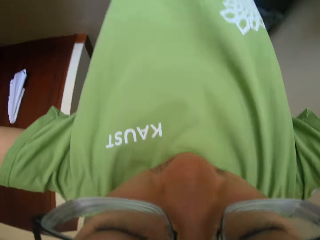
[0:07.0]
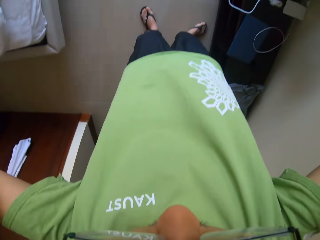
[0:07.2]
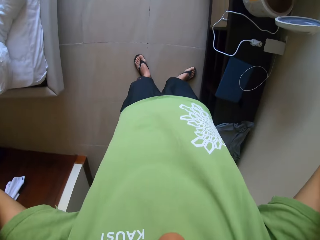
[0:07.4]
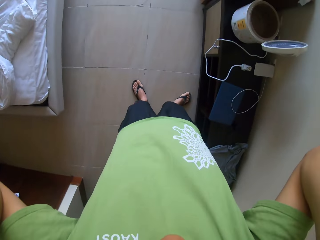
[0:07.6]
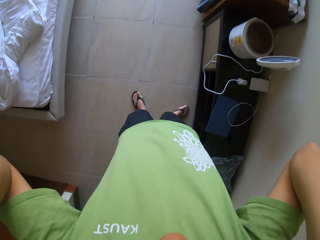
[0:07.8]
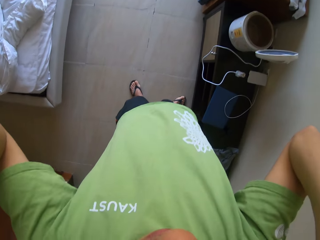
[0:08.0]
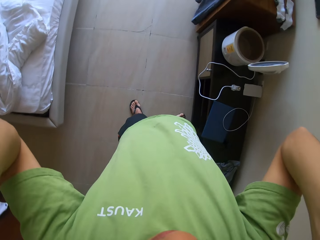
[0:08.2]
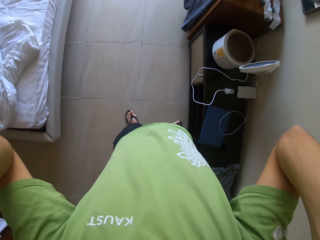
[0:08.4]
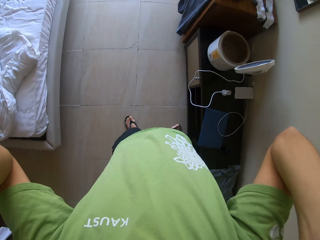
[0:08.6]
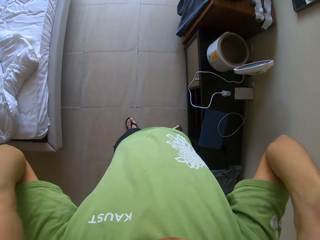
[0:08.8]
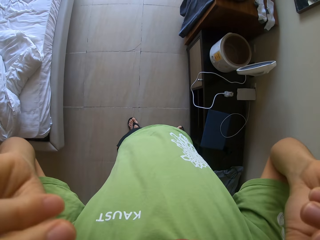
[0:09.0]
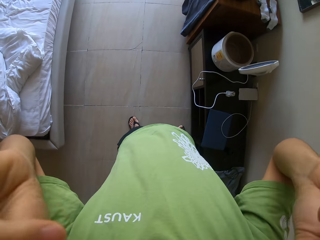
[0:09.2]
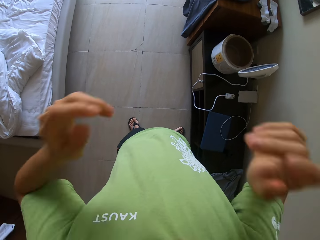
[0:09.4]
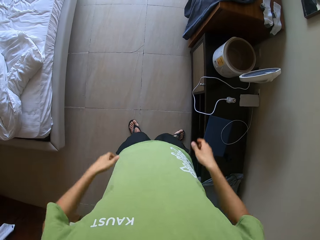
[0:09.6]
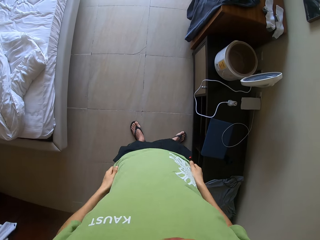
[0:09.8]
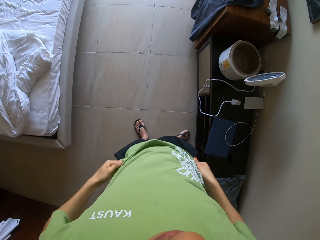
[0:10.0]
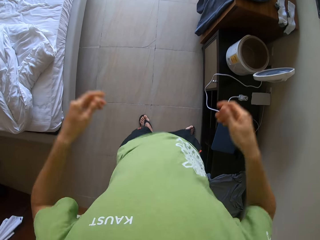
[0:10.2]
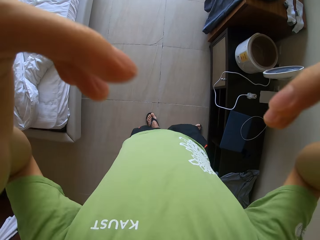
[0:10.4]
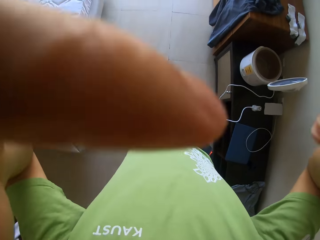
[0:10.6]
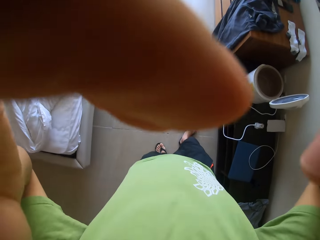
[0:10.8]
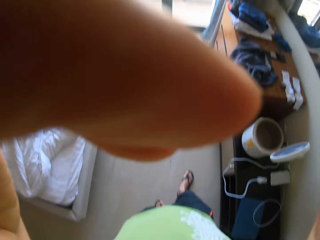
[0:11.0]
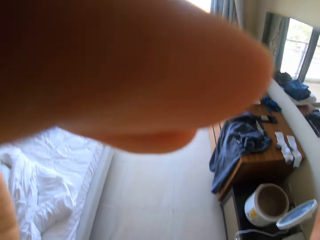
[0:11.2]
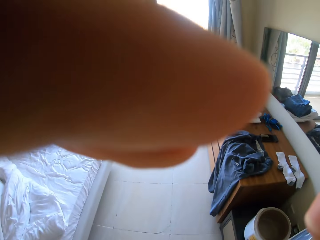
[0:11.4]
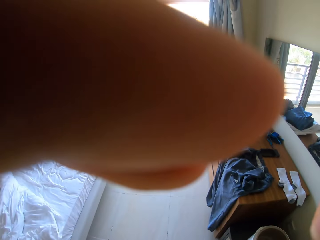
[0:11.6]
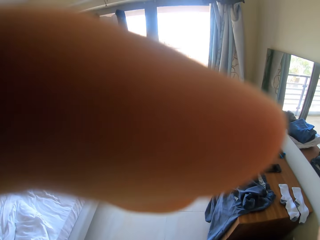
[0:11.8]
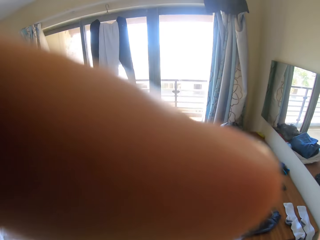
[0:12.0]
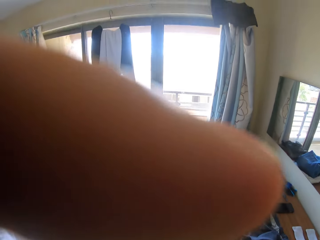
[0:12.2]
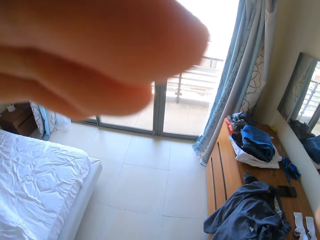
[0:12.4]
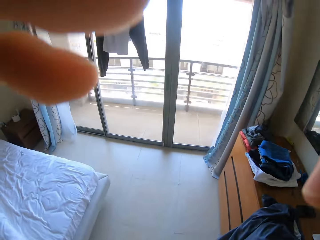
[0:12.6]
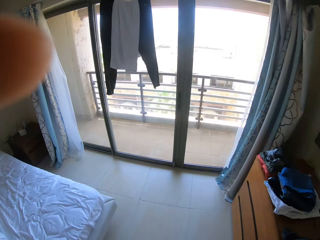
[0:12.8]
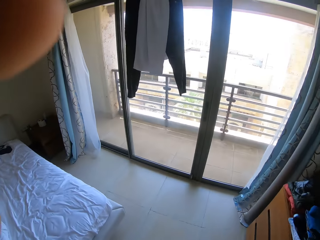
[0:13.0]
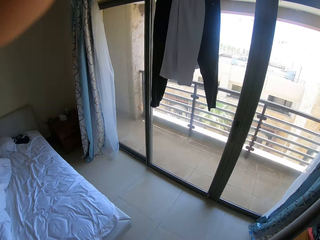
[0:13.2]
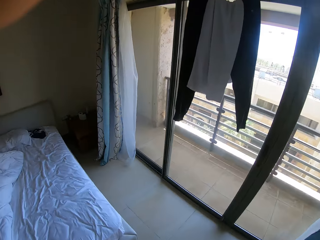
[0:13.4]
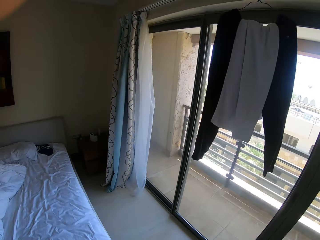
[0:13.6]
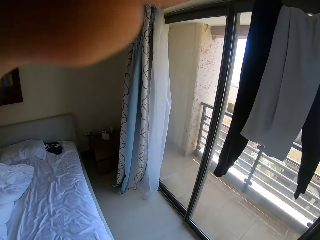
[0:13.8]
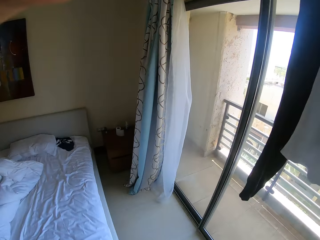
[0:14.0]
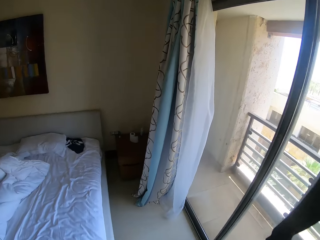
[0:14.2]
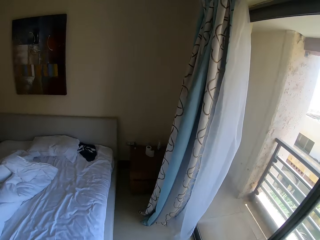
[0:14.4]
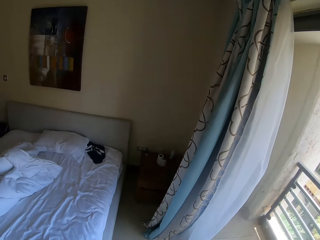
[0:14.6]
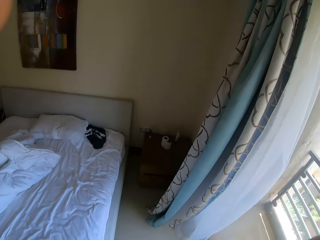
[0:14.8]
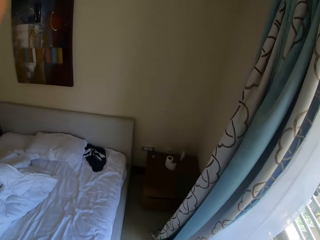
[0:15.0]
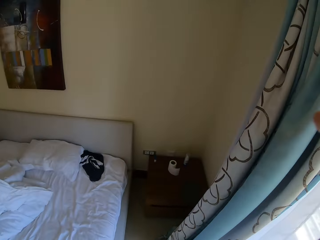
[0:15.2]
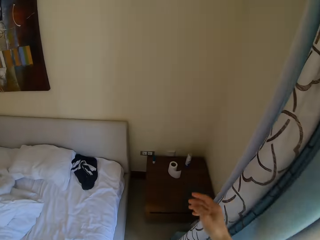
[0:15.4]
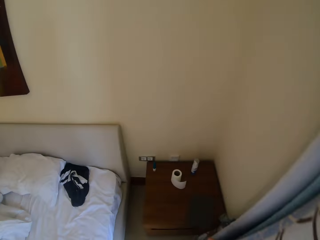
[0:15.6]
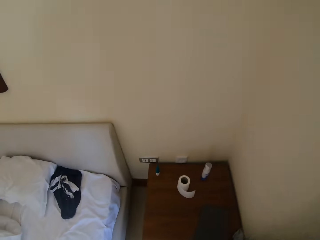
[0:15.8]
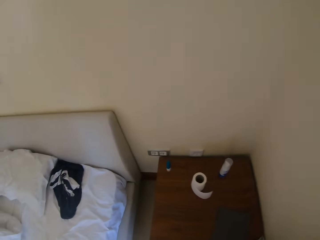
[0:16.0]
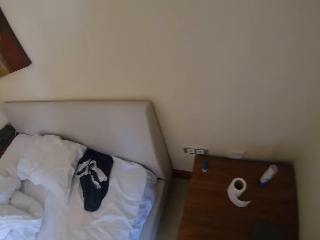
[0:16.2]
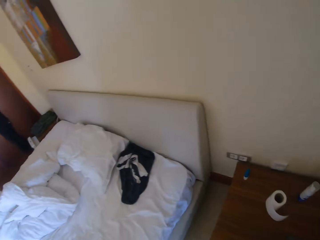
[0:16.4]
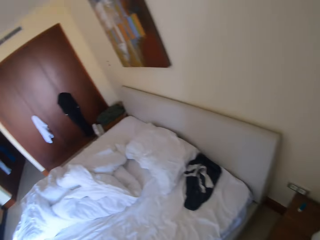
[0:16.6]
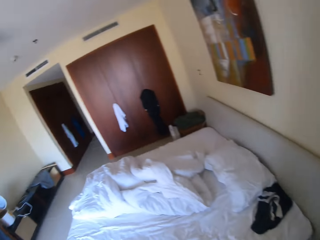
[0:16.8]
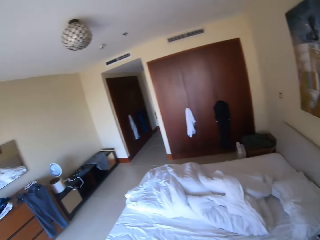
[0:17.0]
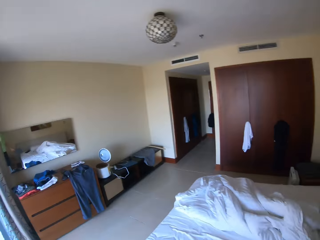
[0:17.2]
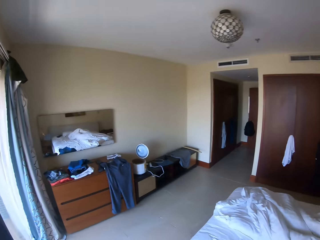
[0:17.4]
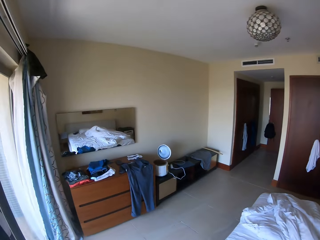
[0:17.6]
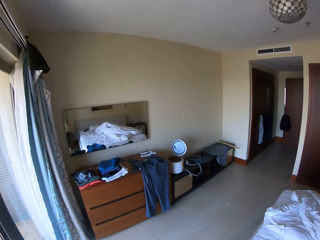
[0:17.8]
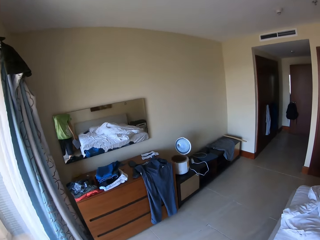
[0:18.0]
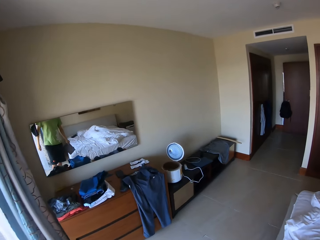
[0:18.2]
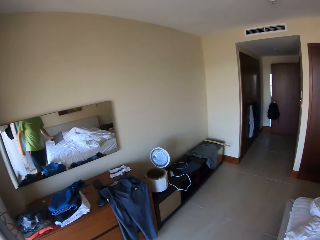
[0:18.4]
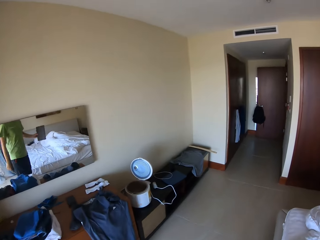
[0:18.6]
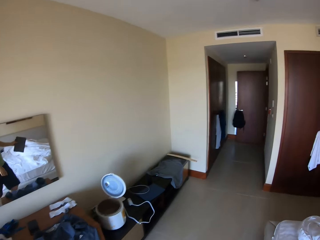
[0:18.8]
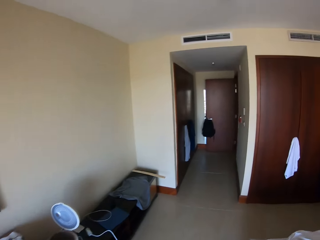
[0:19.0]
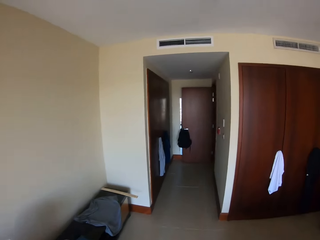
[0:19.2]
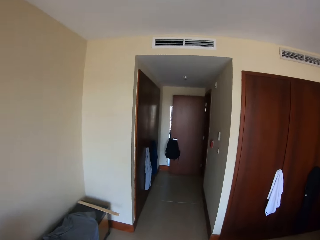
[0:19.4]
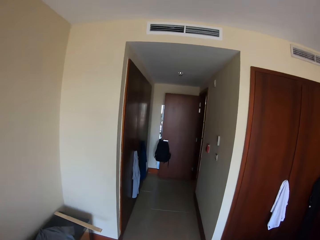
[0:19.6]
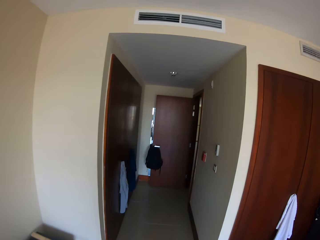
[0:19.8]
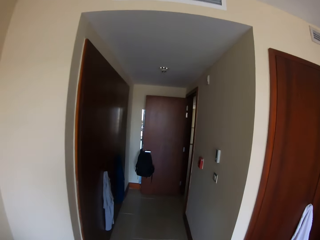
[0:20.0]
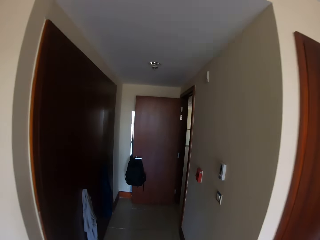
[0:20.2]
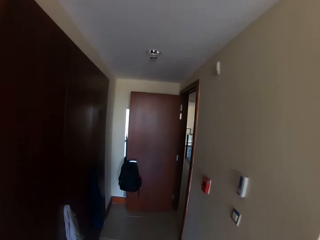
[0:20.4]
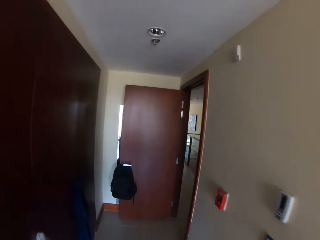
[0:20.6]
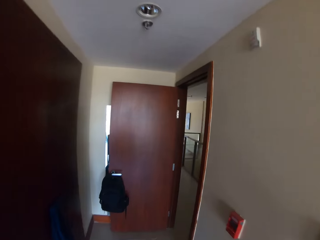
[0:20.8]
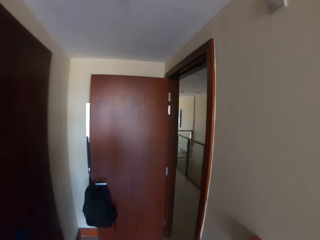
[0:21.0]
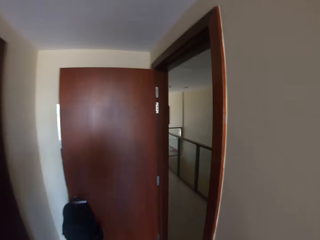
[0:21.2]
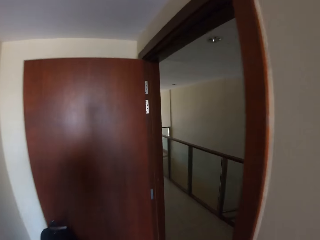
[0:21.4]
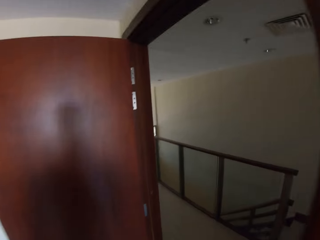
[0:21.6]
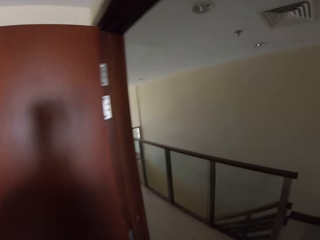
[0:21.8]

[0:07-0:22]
The camera wearer adjusts the camera. They walk on the room. They pick up the tablet, look around the room, and walk on the room.

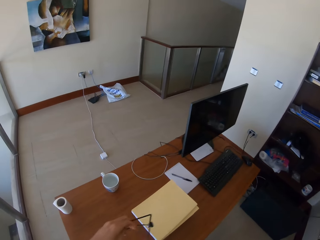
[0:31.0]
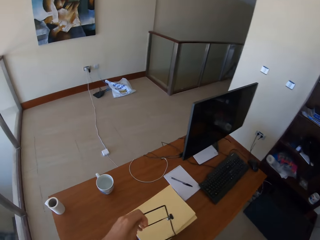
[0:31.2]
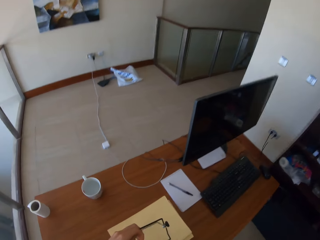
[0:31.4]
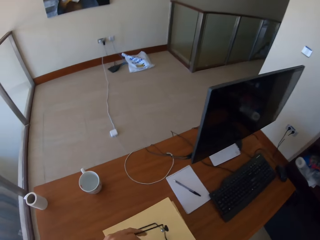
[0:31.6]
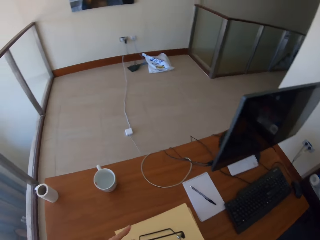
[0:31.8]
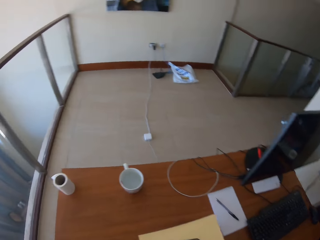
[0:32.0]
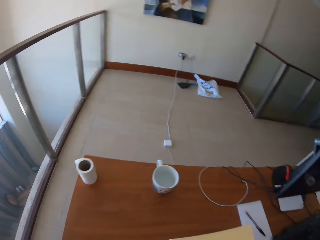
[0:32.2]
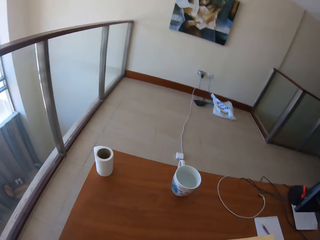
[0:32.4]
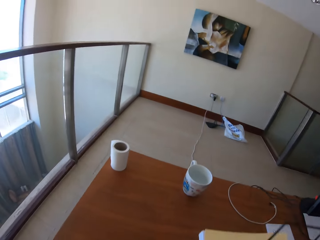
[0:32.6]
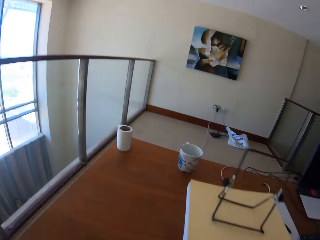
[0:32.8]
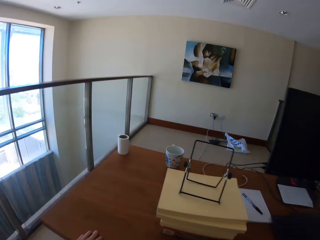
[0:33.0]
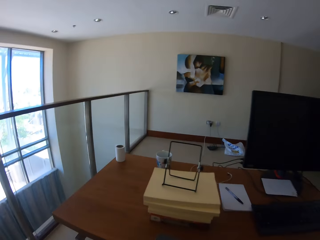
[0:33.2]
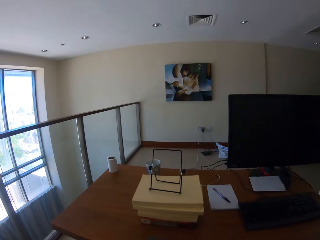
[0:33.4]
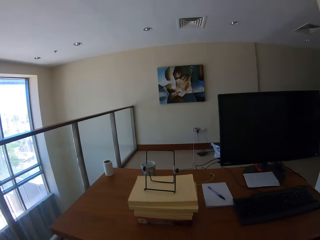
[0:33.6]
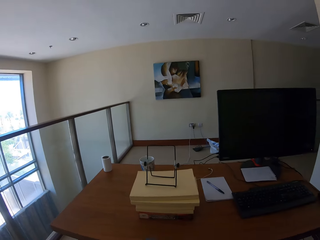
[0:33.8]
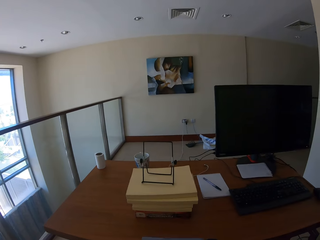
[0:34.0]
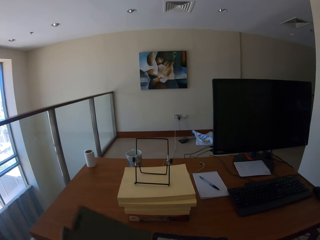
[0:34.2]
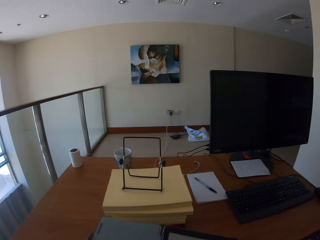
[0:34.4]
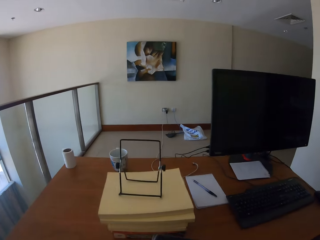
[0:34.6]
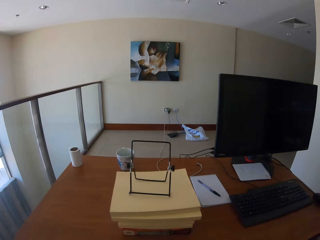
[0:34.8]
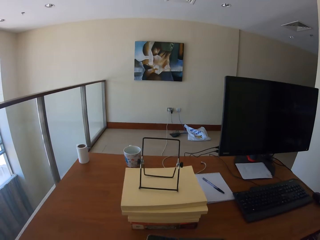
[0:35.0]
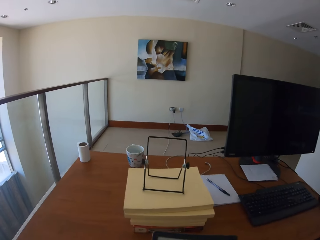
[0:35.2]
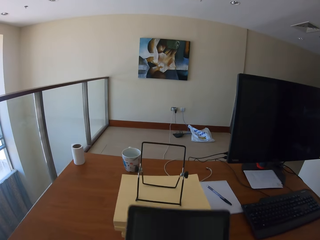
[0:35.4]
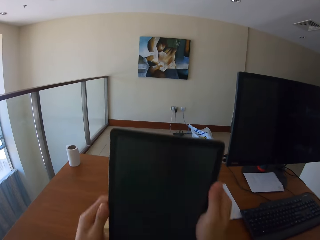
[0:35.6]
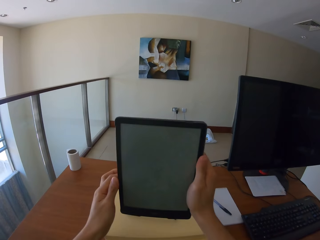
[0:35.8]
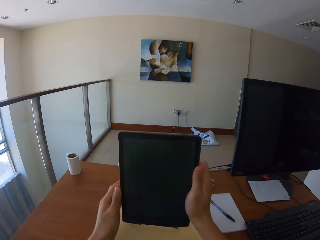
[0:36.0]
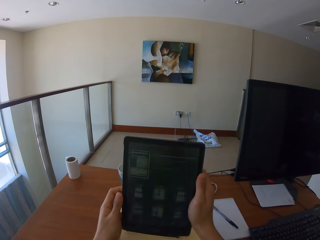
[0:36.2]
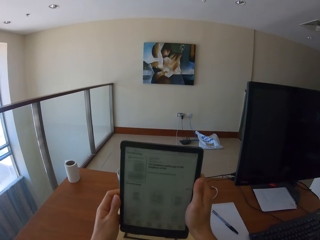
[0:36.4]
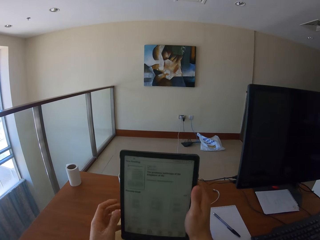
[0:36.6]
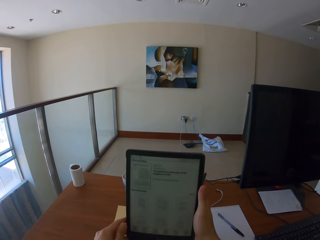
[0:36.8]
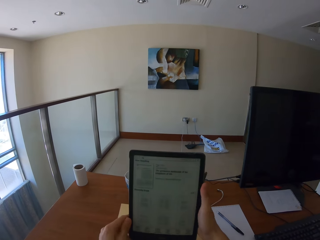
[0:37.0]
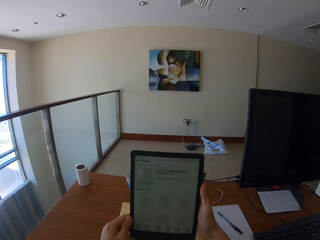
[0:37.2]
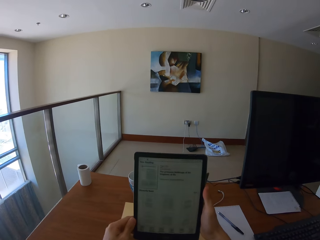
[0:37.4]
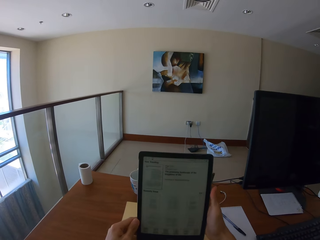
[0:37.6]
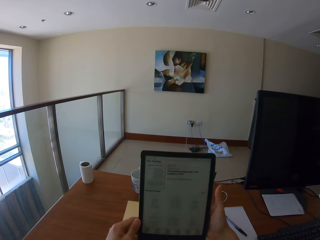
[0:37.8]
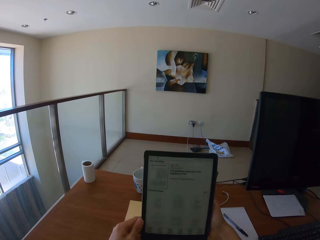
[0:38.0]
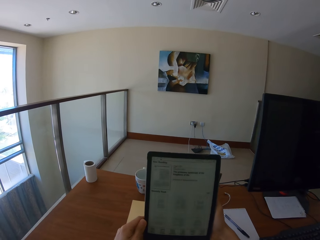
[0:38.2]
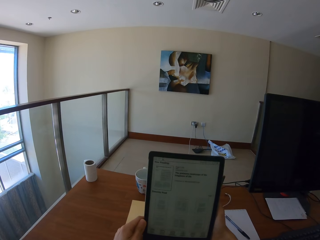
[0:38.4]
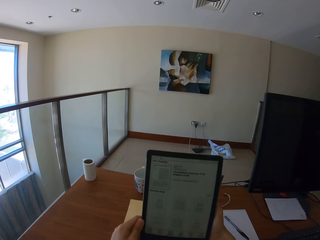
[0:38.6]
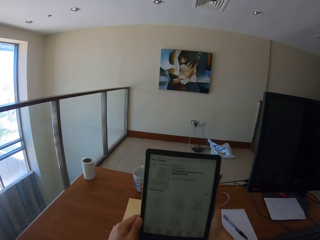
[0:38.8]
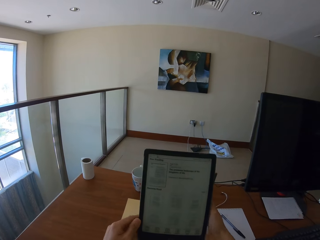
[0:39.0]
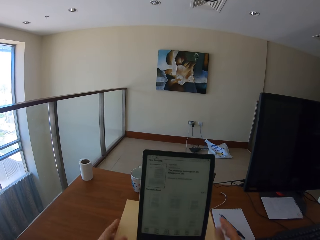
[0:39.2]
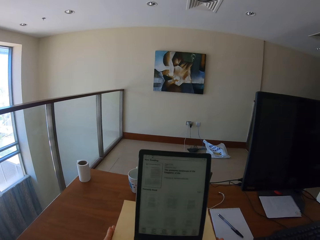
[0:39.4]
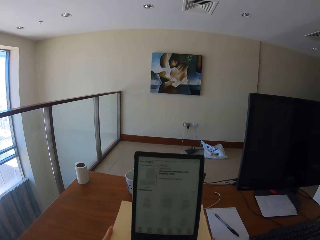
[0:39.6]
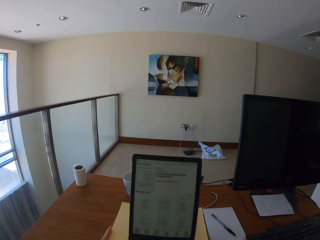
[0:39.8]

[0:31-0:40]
The camera wearer picks up the tablet holder and puts the tablet holder on the book. They sit on the chair. They put the tablet on the holder.
